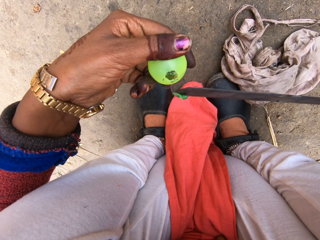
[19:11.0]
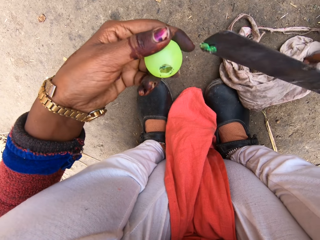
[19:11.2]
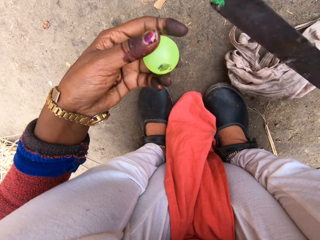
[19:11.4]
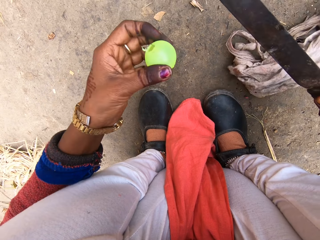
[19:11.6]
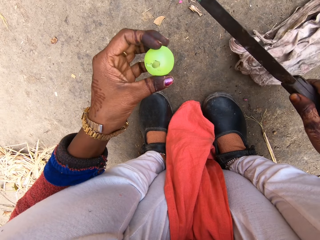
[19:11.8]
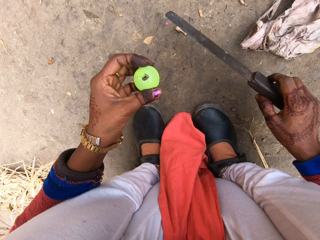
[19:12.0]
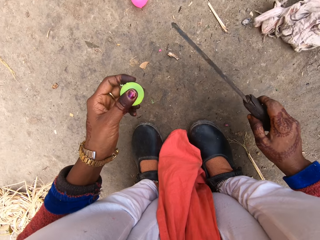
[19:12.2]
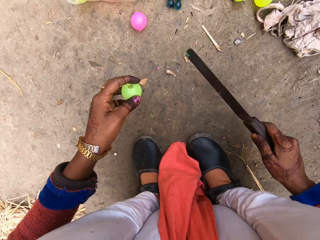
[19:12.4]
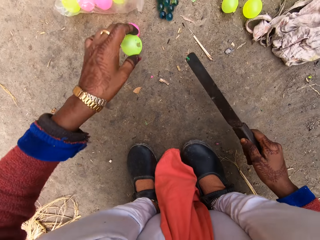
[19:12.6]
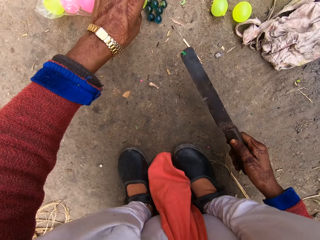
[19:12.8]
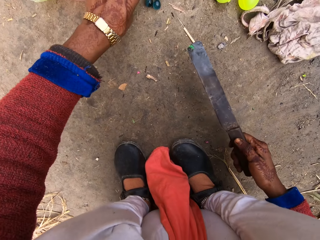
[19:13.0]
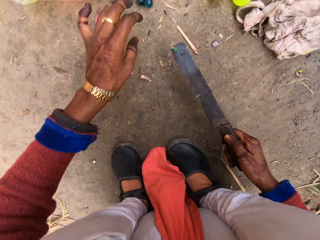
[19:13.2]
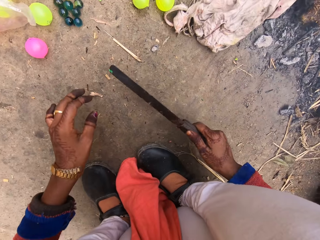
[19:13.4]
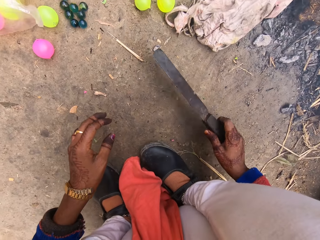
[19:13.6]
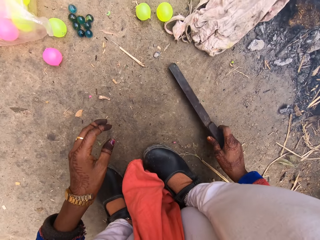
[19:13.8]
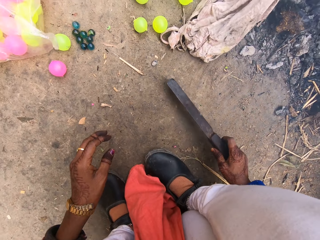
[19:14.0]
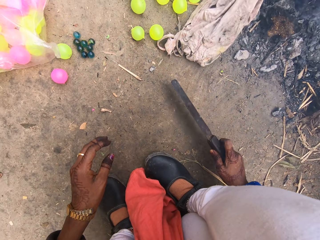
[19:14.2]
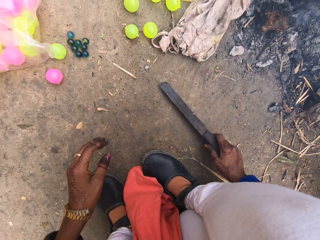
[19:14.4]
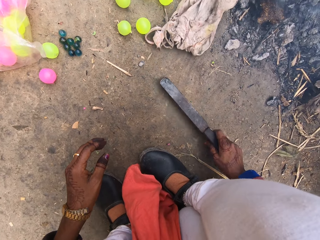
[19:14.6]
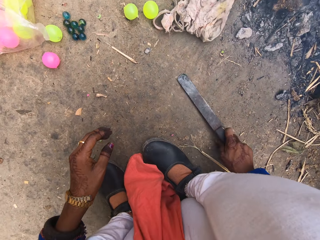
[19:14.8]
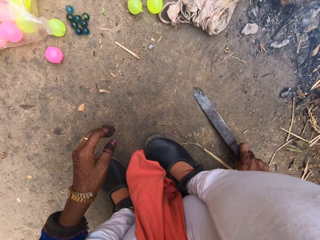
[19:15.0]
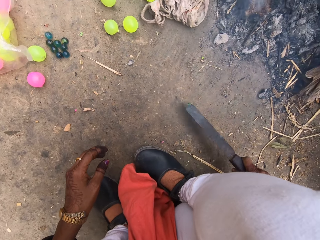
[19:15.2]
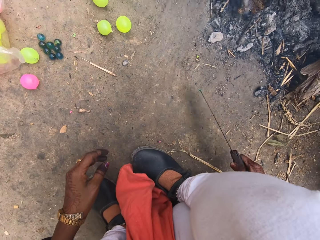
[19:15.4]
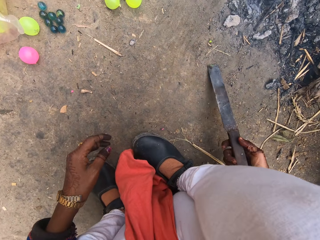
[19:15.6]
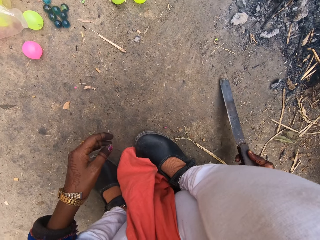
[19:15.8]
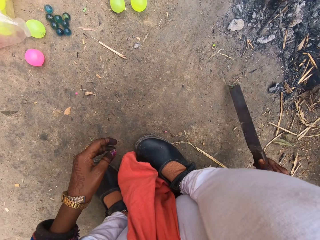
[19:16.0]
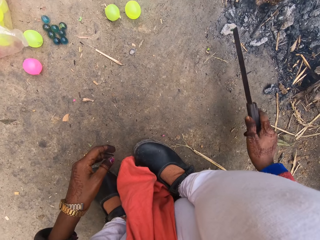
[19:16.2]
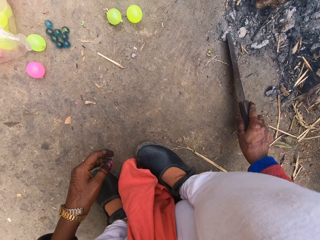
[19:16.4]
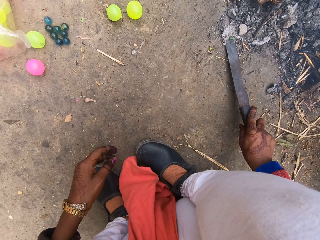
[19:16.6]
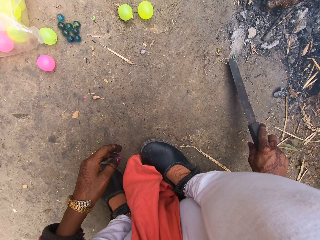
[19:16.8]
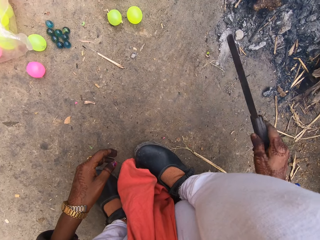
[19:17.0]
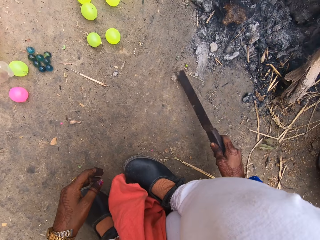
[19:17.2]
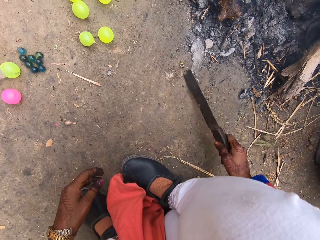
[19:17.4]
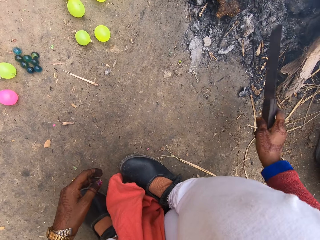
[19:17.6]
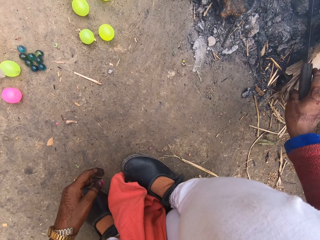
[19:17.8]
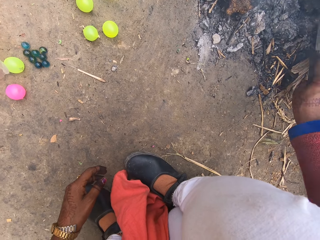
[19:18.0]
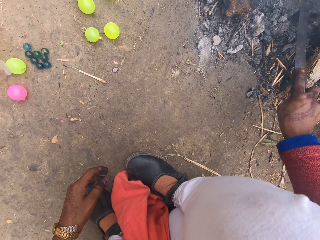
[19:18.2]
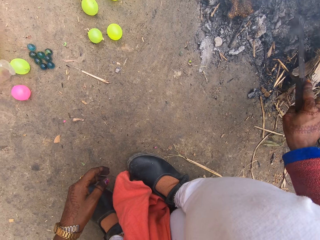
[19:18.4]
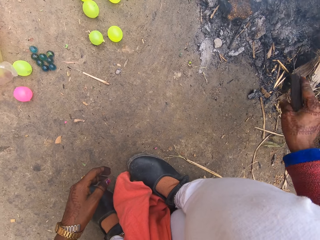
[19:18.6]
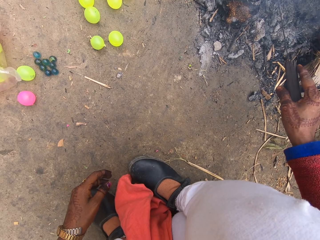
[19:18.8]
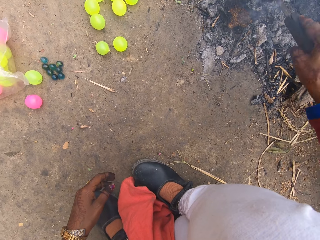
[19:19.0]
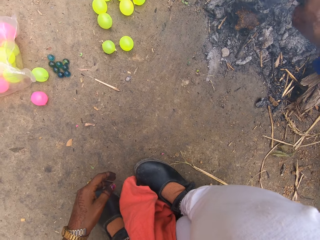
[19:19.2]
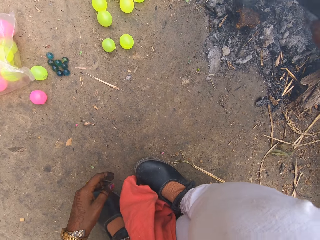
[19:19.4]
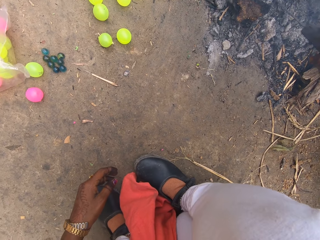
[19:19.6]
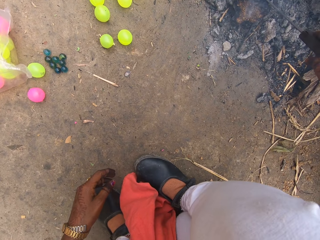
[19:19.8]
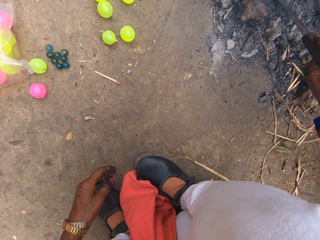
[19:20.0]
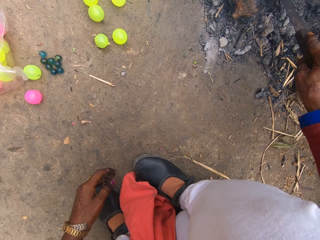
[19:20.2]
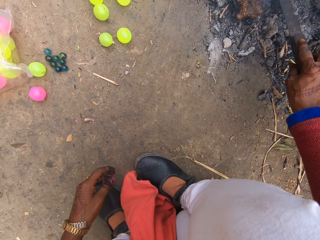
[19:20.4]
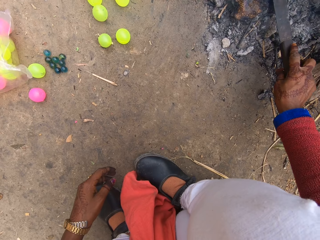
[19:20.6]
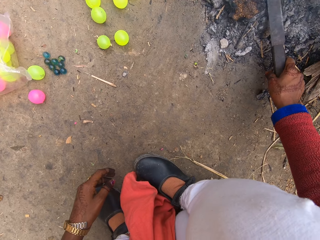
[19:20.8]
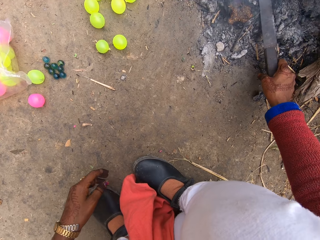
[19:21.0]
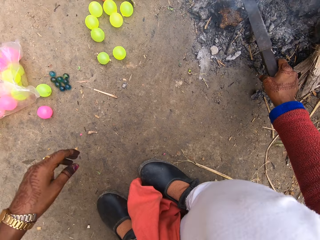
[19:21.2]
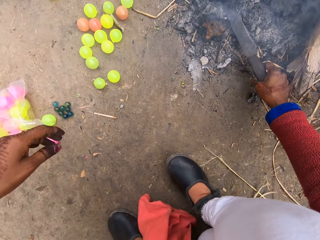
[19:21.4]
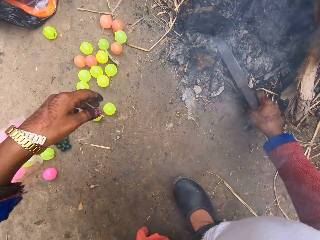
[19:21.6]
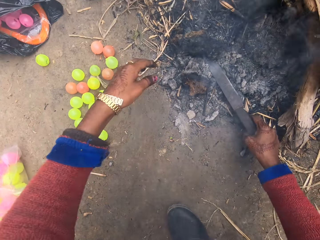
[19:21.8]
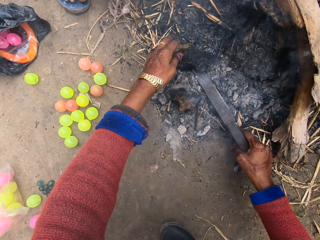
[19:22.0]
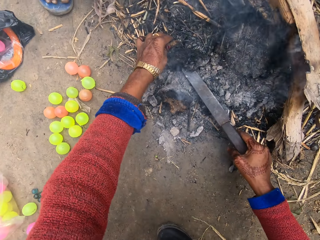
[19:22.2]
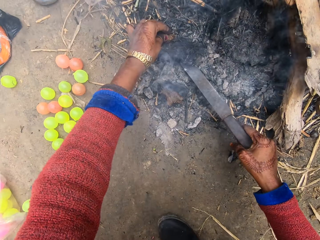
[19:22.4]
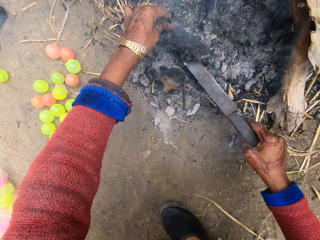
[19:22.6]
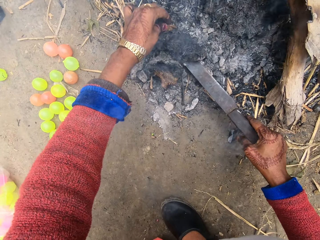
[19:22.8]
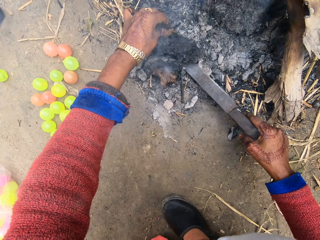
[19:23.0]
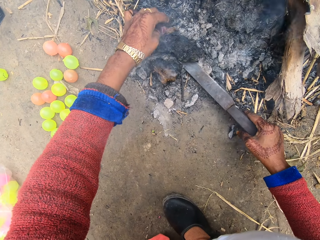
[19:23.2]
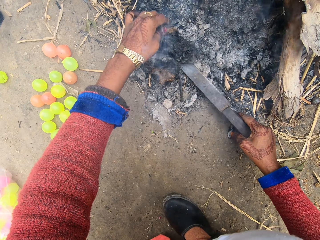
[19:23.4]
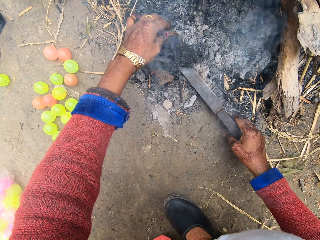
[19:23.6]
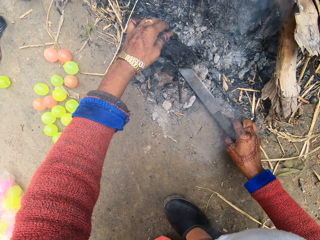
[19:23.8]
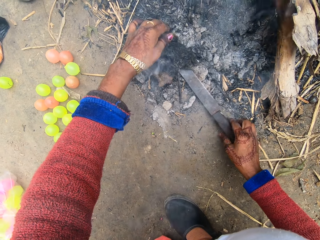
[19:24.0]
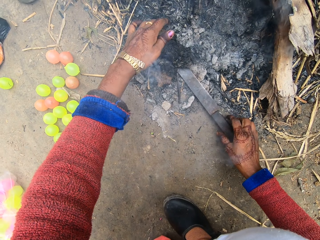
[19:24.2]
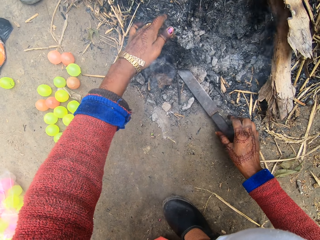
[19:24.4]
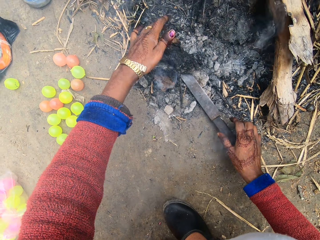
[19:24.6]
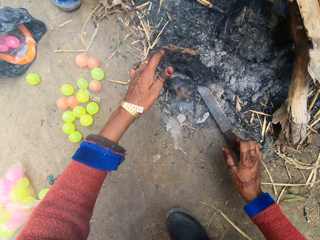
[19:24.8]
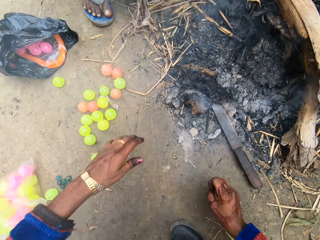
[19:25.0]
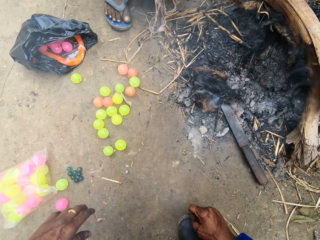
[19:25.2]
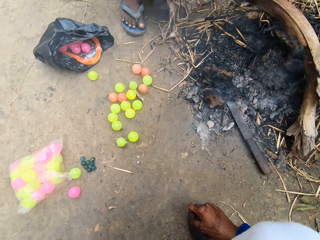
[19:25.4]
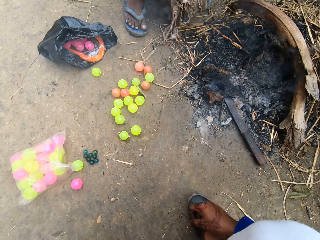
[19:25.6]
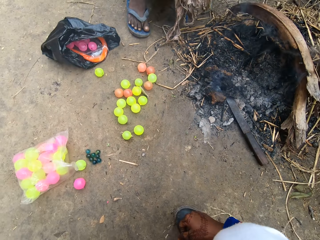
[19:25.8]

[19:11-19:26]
The camera wearer drops the ball on the ground. She hits the knife on the ground. She puts down the knife. She rubs the knife on the ground. She hits the knife on the ground. She moves coal with the knife. She puts the knife in the fire. She moves wood with her hand and the knife.

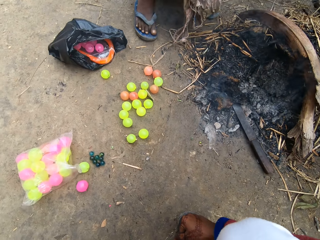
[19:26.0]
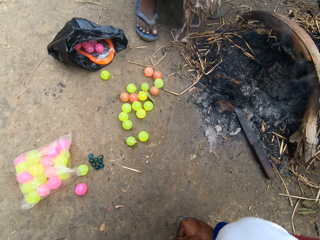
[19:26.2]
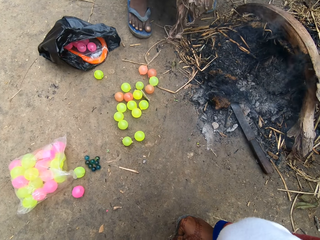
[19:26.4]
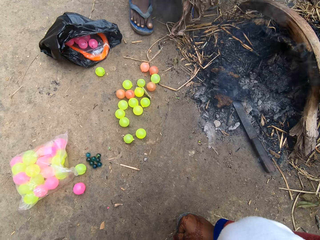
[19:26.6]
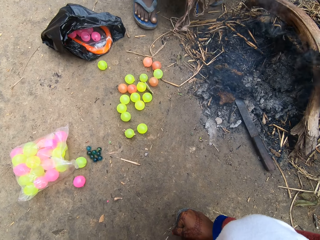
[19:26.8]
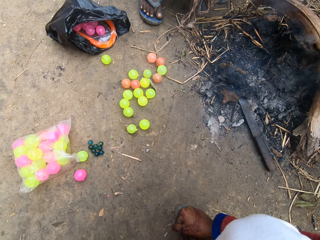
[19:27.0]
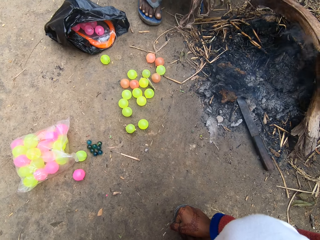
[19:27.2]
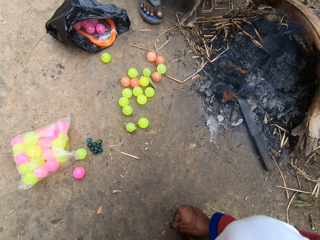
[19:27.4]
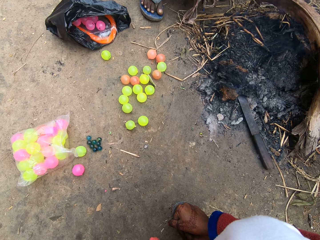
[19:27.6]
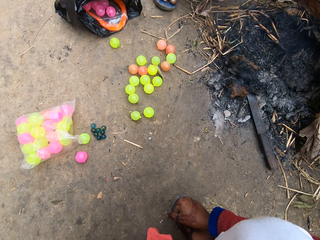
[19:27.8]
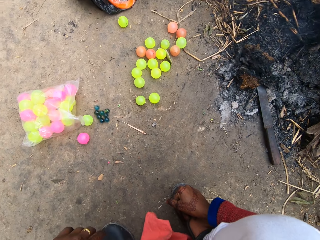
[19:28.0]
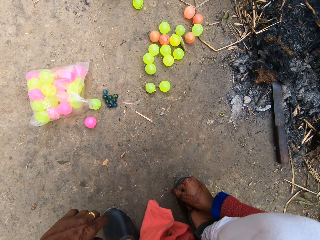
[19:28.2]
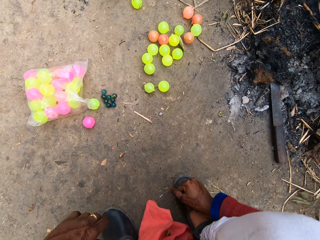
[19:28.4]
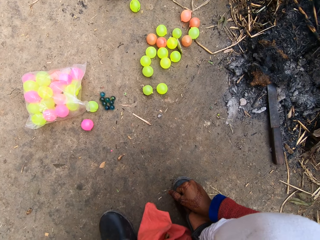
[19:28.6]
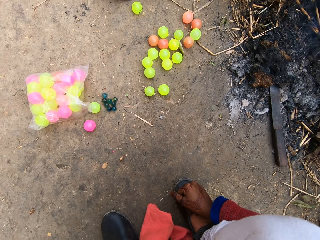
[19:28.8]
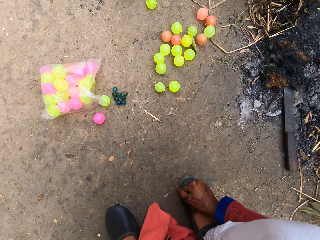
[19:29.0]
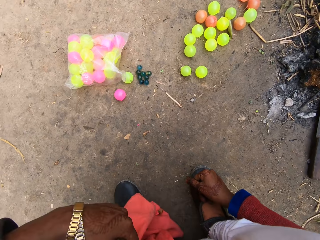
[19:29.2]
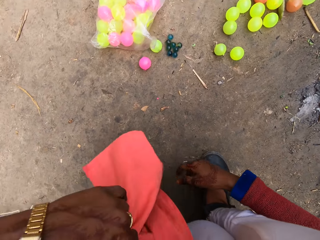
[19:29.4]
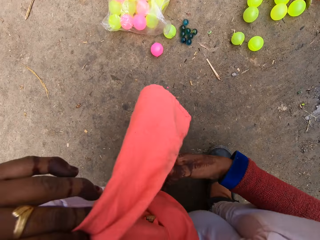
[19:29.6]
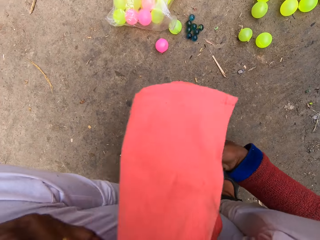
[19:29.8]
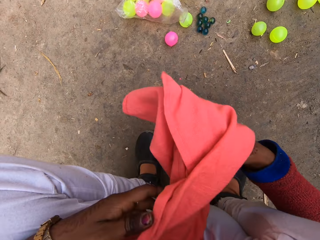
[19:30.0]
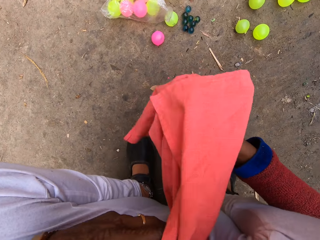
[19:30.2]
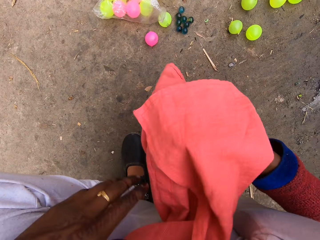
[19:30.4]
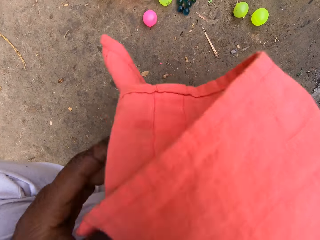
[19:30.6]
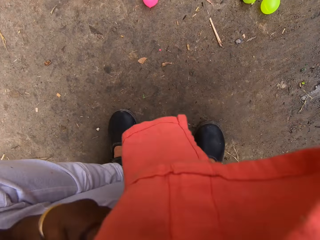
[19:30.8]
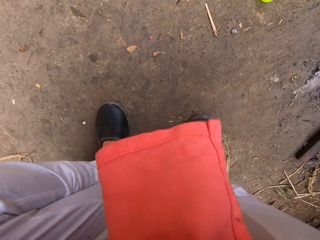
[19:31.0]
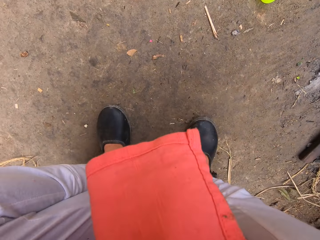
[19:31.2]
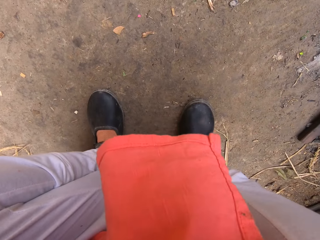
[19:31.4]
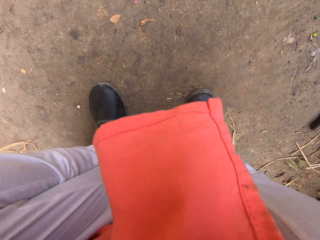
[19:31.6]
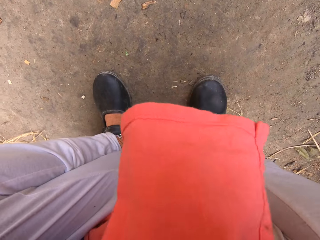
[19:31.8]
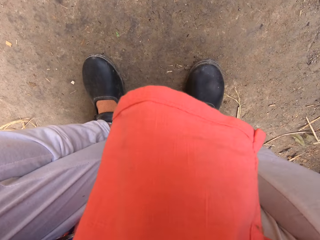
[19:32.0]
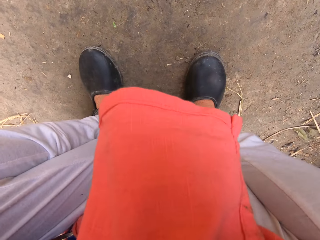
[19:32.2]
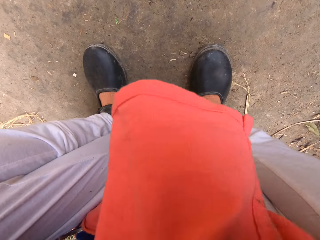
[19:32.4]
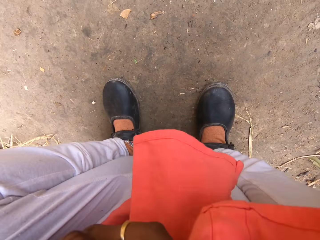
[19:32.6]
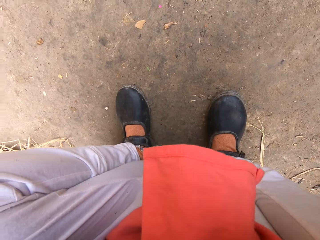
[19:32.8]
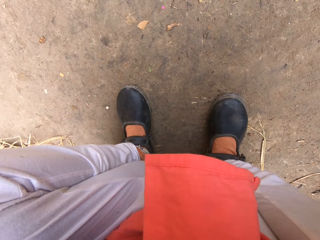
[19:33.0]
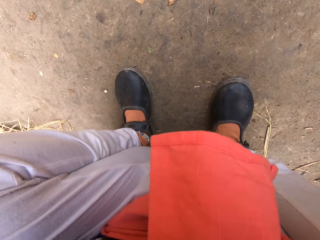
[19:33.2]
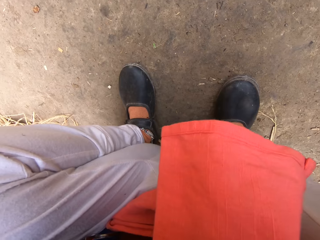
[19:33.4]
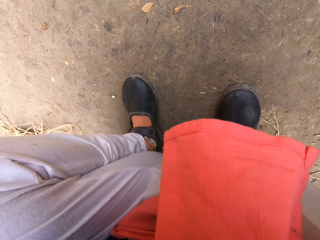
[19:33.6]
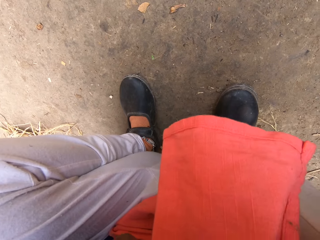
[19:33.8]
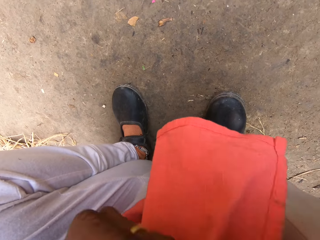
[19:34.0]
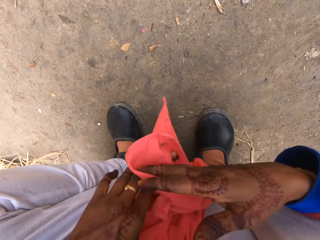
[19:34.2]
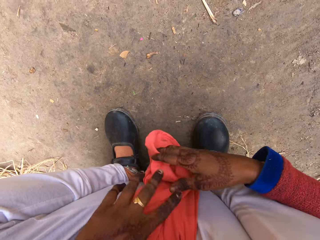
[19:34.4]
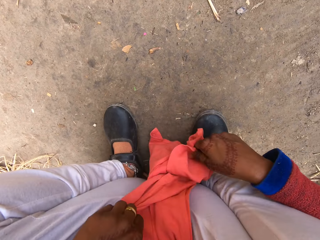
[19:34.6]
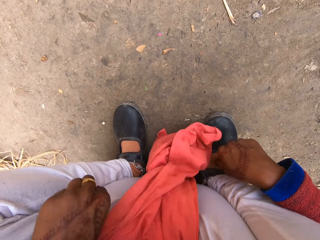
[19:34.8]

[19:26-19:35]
A woman holds a piece of cloth in her hand. The camera wearer grabs her cloth. She touches her cloth. She cleans her nose with her cloth.
